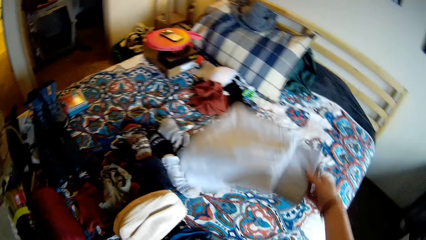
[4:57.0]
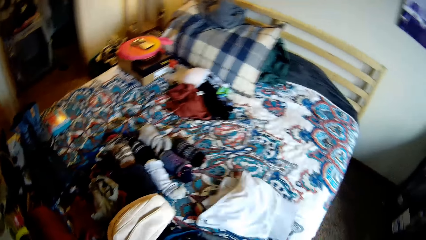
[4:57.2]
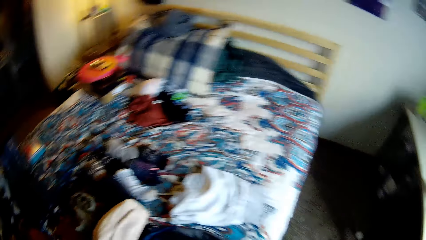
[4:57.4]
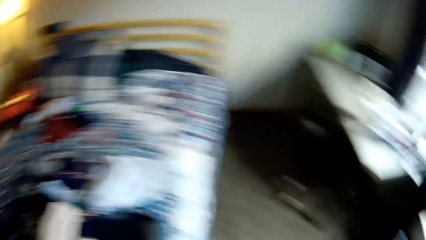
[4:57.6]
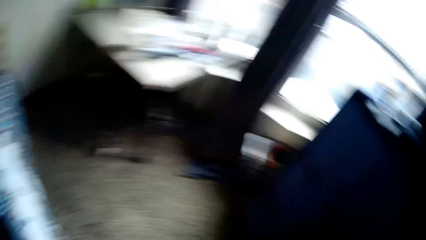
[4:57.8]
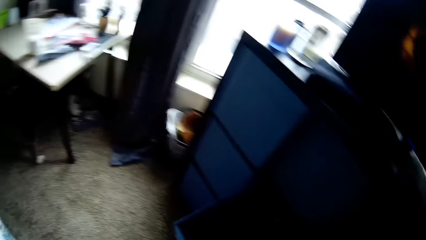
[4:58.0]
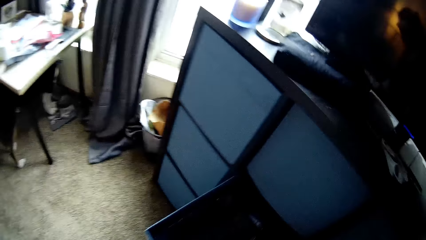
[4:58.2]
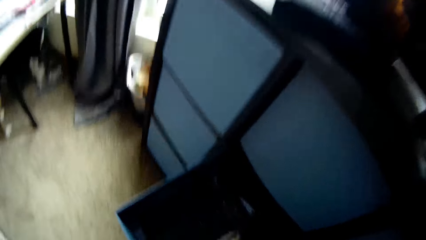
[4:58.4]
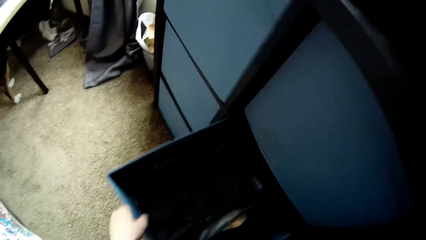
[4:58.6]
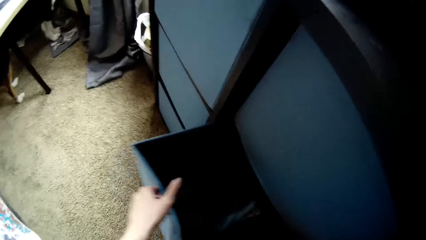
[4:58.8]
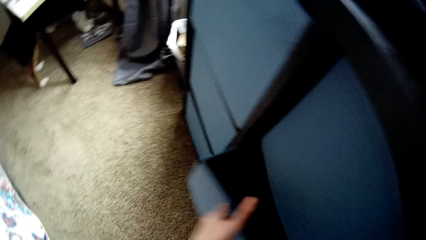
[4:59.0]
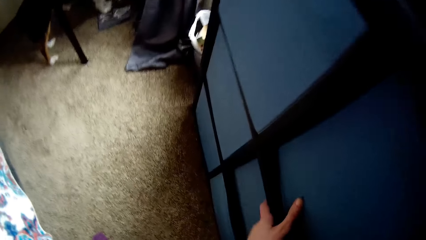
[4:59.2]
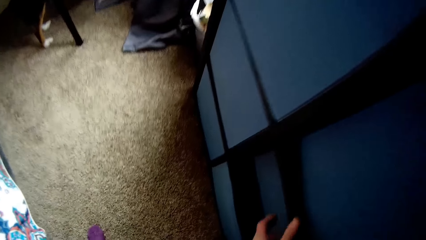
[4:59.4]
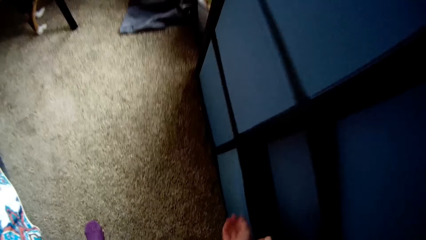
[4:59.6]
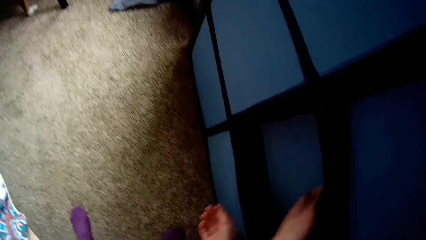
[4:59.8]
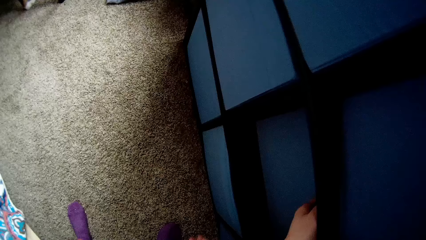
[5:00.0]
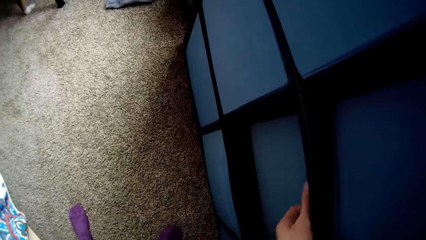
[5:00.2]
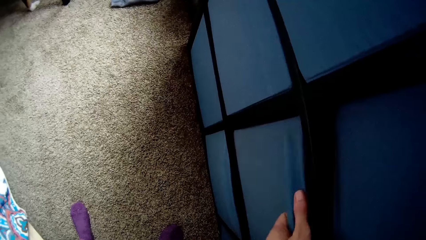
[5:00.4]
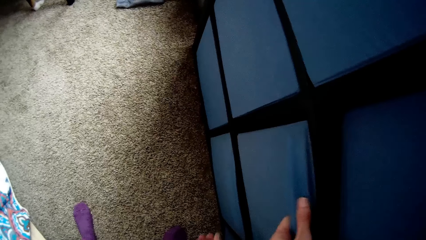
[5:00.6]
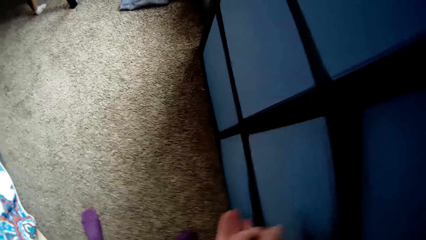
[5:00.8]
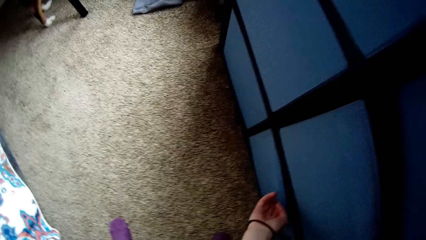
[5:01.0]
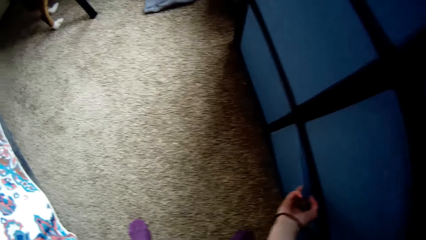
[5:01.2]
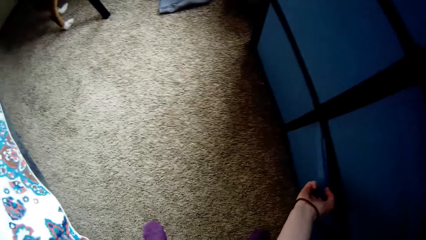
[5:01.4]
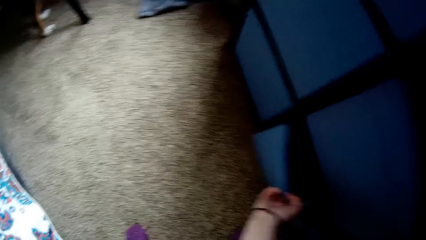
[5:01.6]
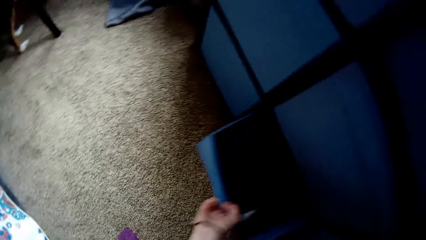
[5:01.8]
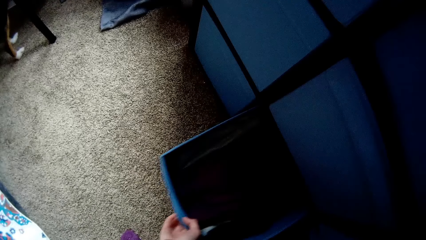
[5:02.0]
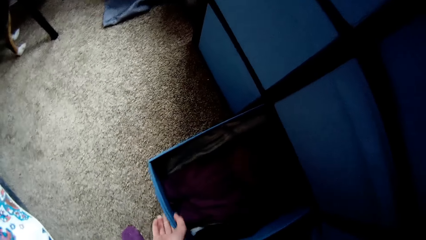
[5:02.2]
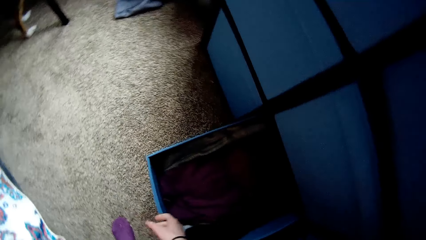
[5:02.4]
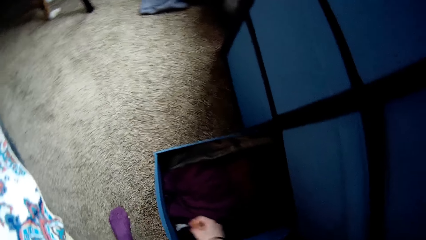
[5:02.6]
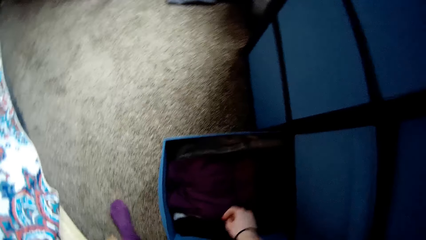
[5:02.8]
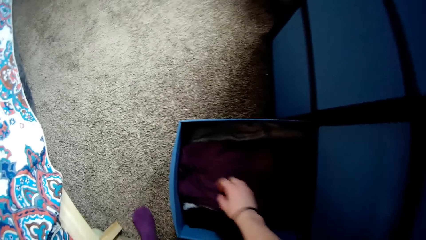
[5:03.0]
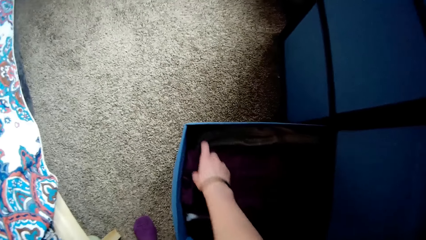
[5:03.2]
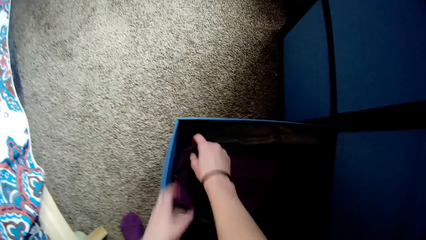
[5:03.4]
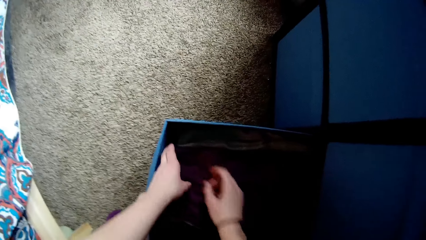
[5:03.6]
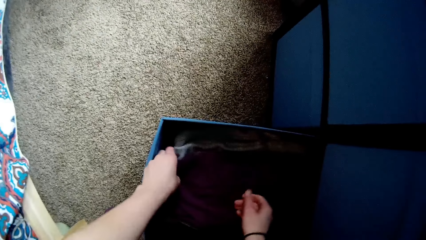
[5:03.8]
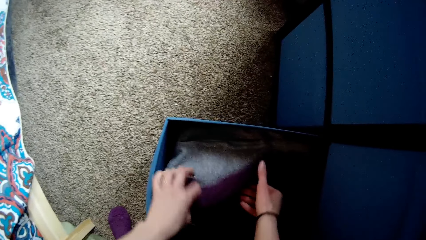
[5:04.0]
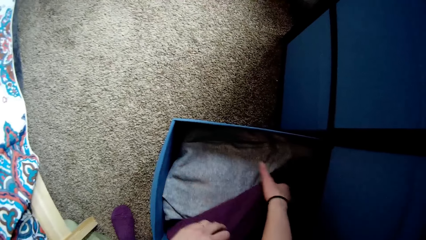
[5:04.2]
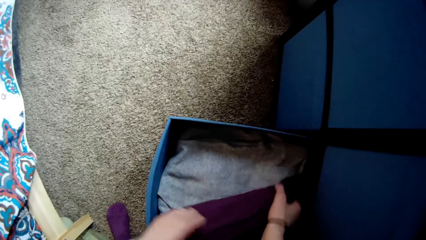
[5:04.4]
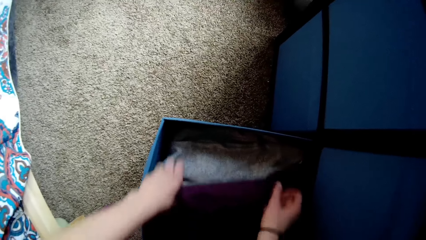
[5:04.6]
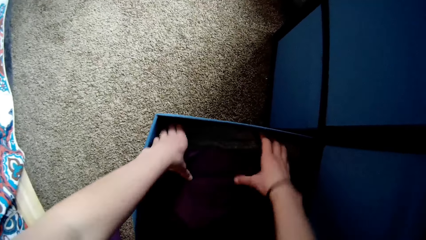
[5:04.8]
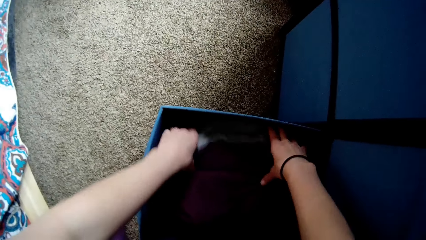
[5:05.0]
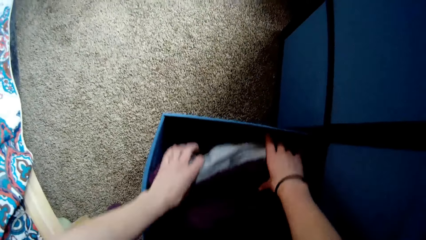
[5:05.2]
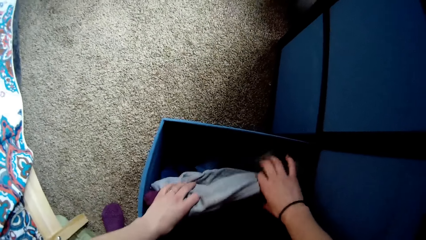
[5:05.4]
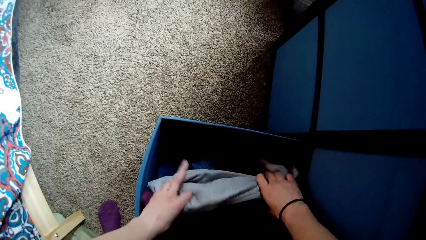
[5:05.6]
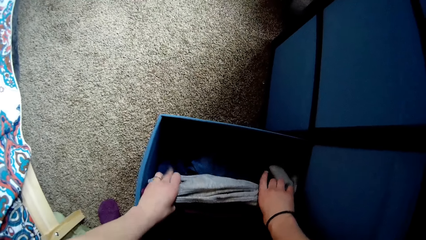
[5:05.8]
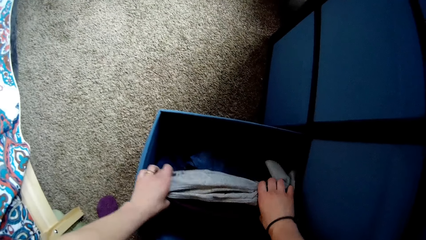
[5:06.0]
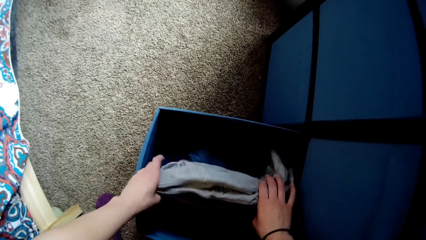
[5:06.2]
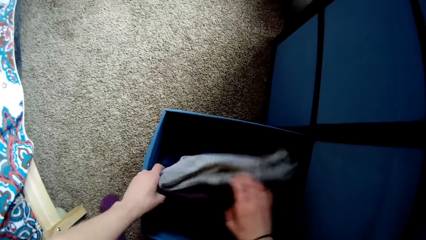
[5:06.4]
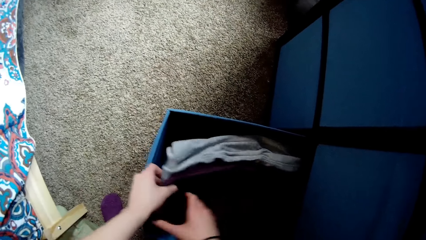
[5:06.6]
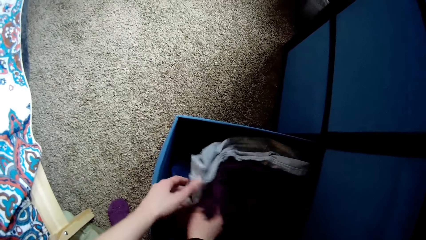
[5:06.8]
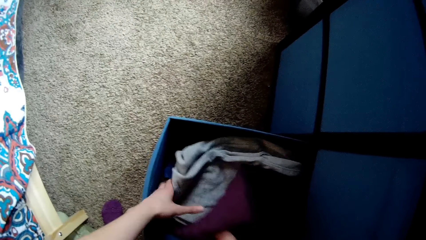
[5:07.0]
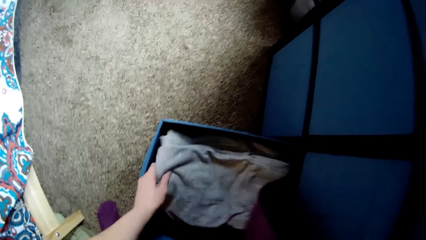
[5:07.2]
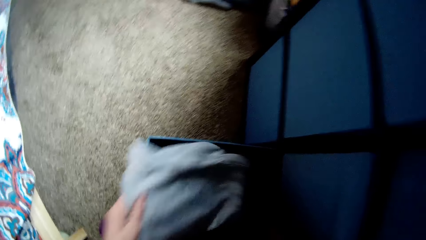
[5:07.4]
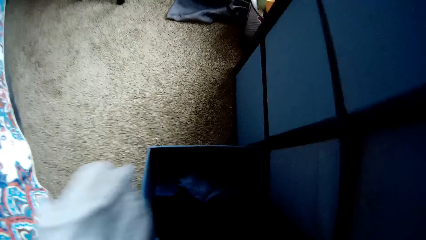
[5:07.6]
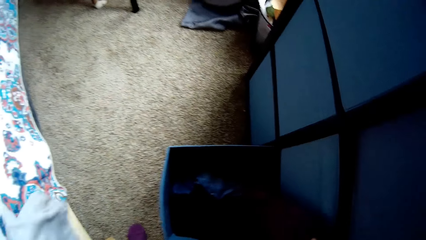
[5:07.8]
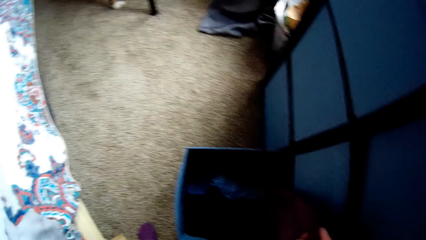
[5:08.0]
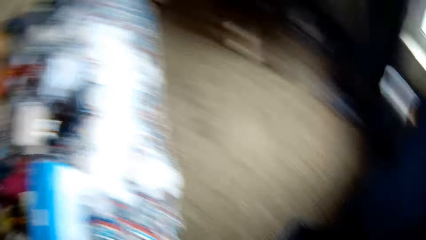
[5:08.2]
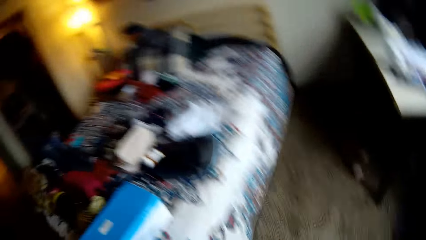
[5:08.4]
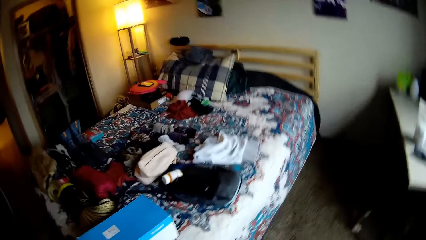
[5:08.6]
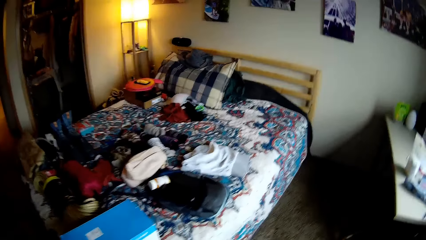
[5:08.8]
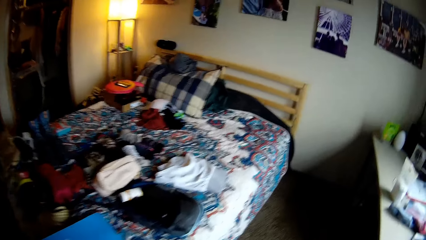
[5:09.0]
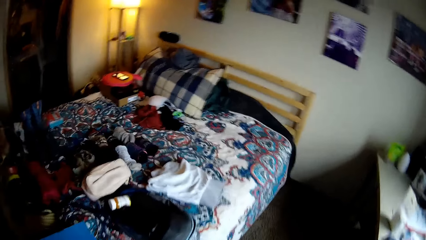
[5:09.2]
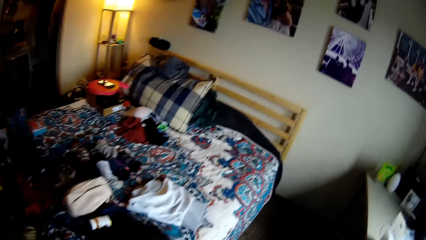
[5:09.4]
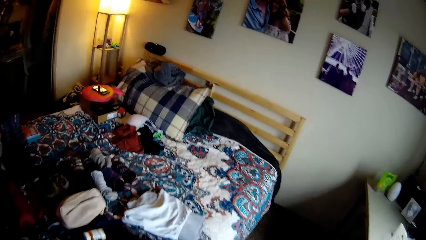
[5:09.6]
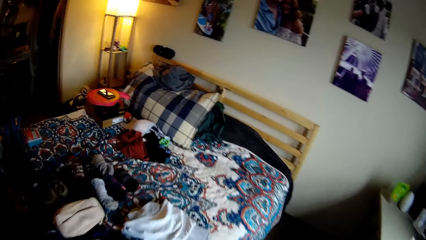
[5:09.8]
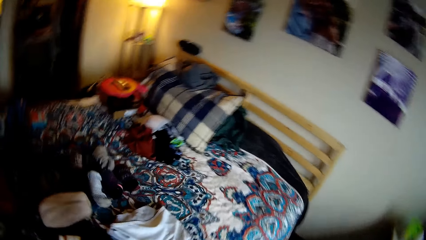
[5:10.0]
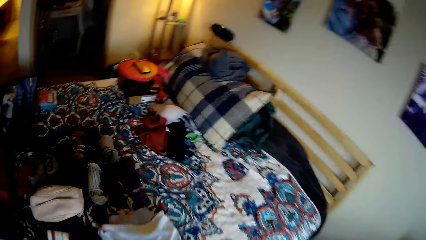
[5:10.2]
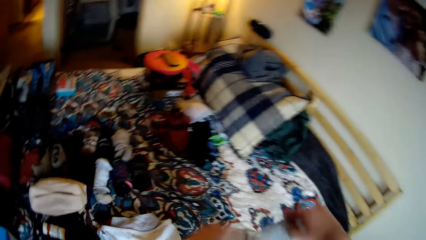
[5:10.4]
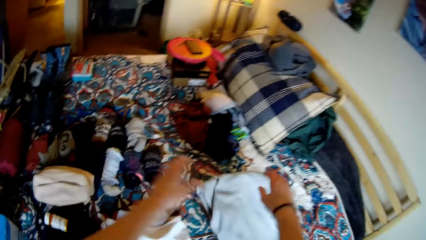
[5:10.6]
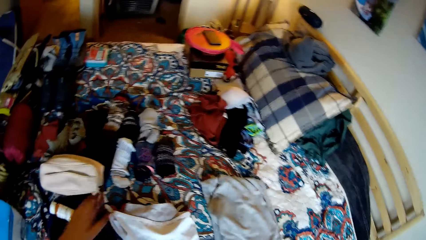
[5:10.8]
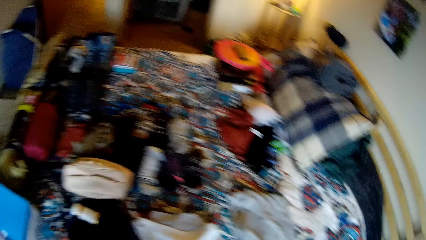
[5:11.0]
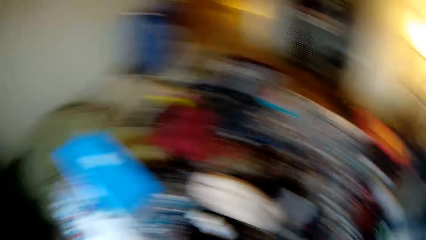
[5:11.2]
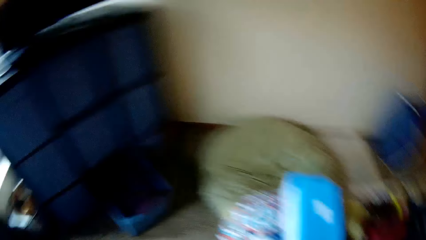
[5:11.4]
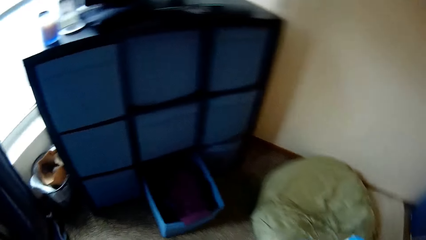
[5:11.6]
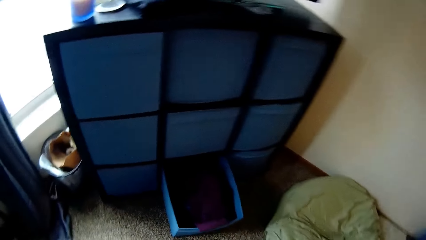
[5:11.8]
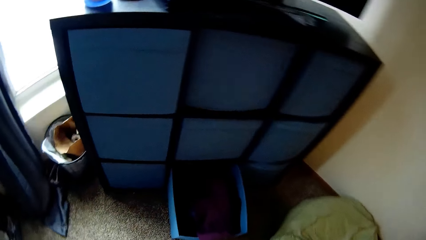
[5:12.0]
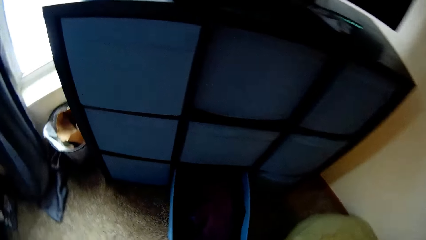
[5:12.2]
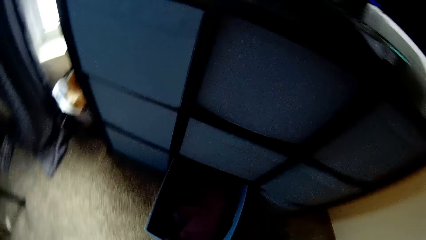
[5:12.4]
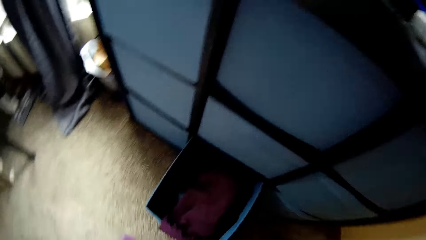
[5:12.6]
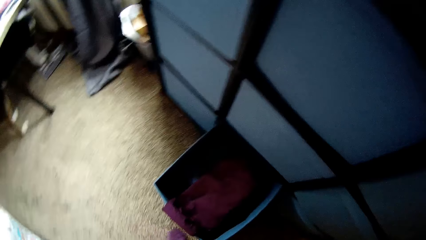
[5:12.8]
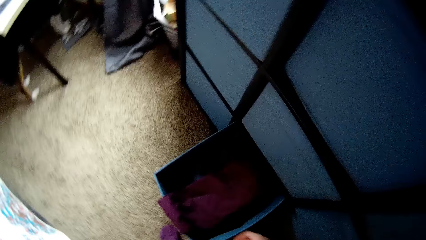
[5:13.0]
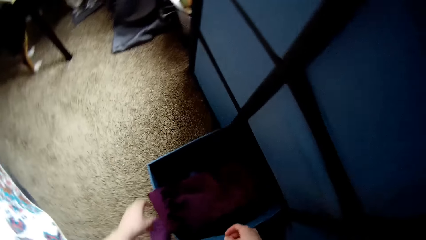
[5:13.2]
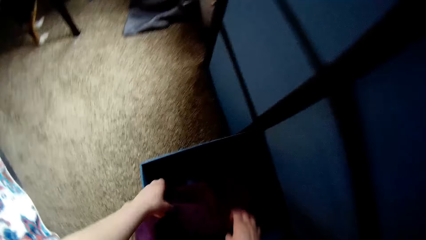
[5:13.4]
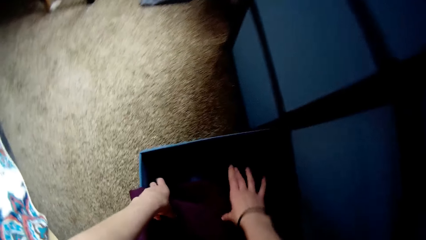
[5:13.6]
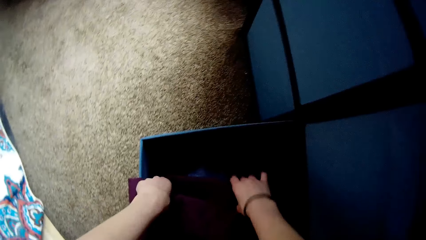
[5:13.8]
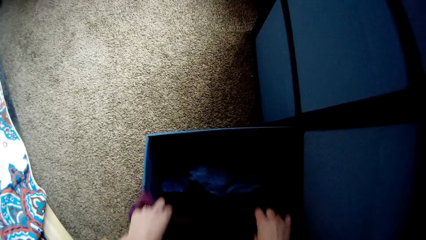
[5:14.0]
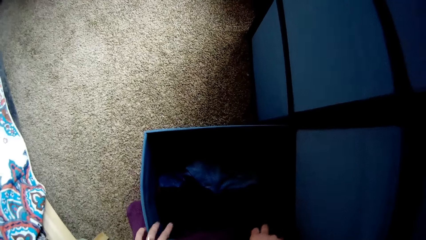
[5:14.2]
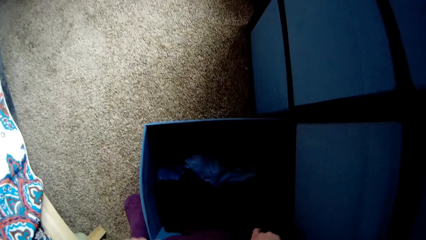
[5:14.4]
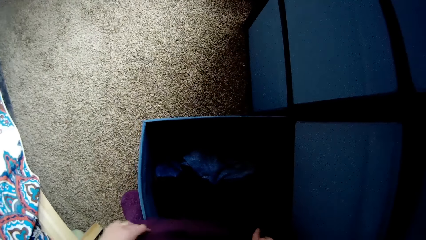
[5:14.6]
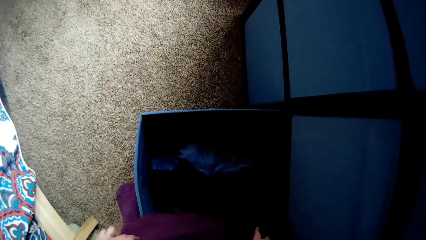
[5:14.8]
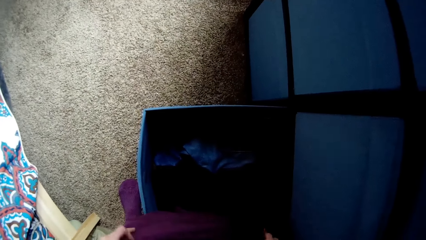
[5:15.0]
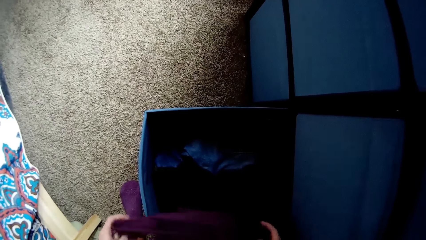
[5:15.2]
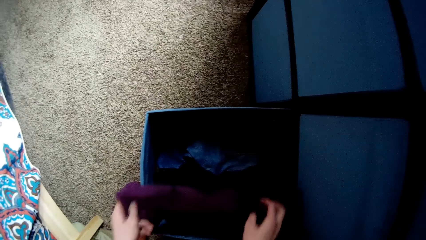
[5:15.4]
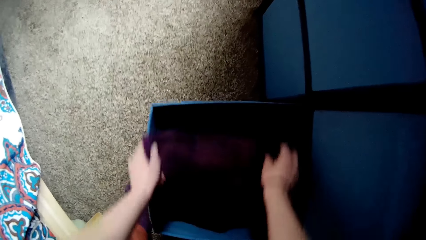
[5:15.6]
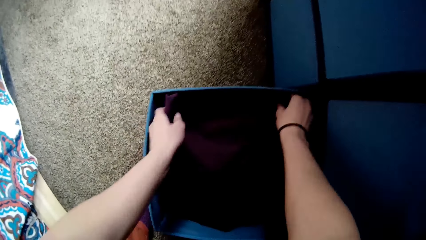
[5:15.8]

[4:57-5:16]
The camera wearer drops the cloth on the bed. They close the drawer. They open another part of the drawer. They lift their cloths. They adjust the cloth in the drawer. They remove a cloth from the drawer. They walk around the room. They drop the cloth on the bed. They lift cloths. They arrange the cloth in the drawer.
